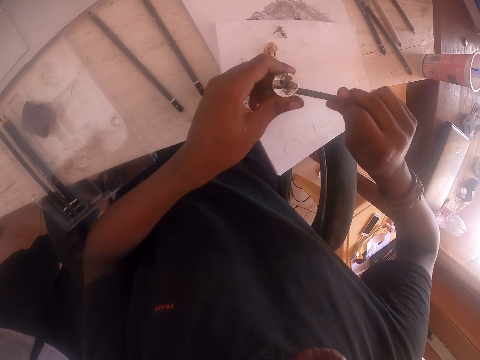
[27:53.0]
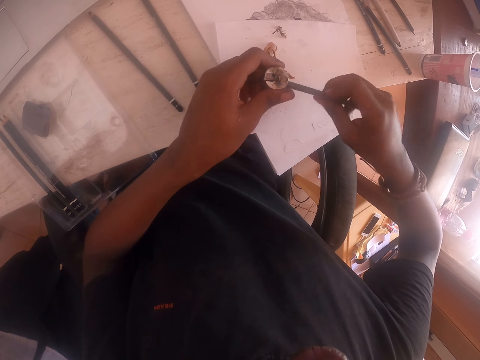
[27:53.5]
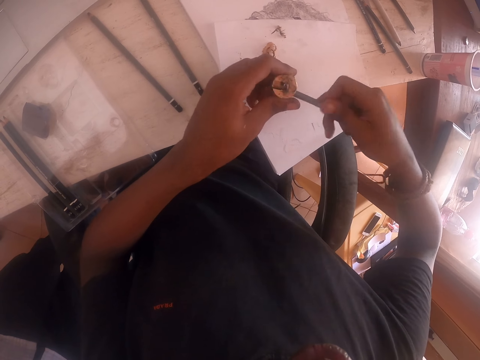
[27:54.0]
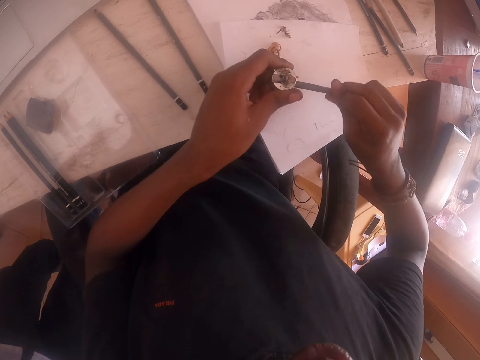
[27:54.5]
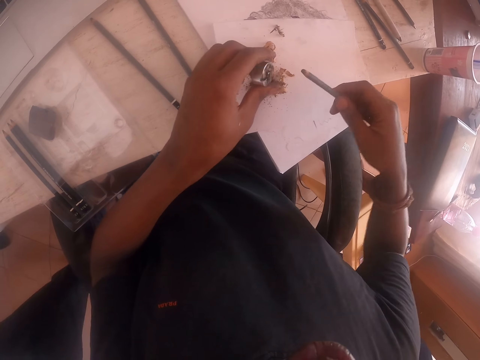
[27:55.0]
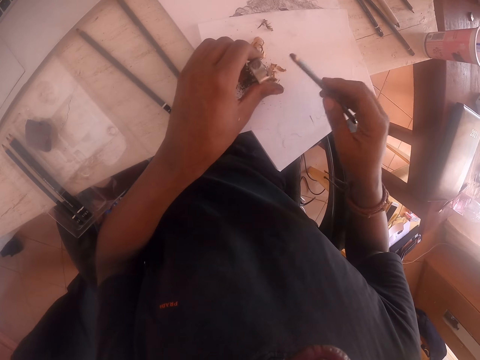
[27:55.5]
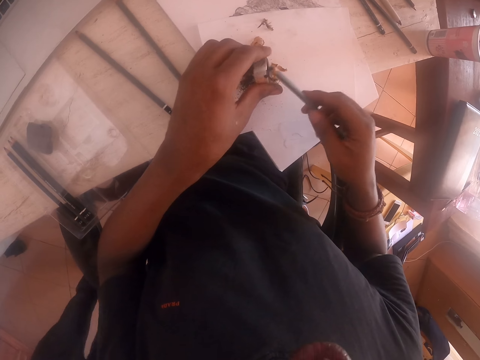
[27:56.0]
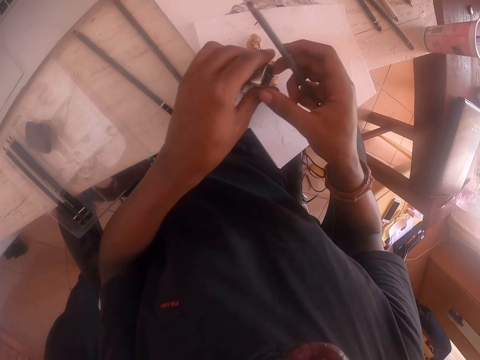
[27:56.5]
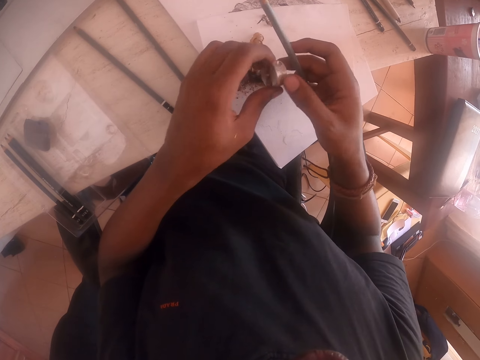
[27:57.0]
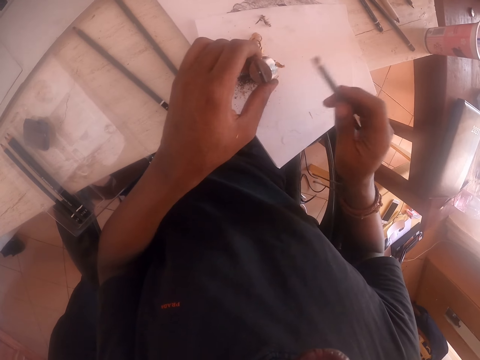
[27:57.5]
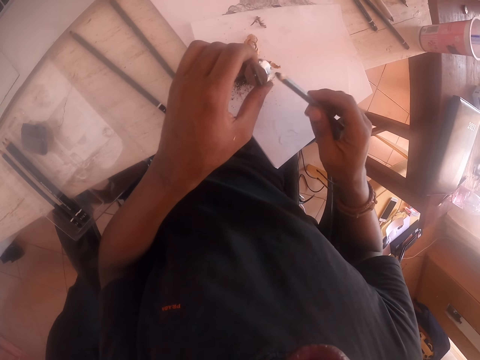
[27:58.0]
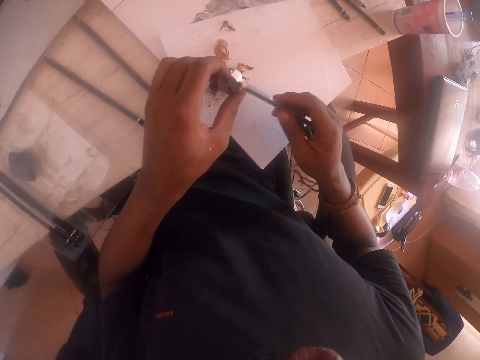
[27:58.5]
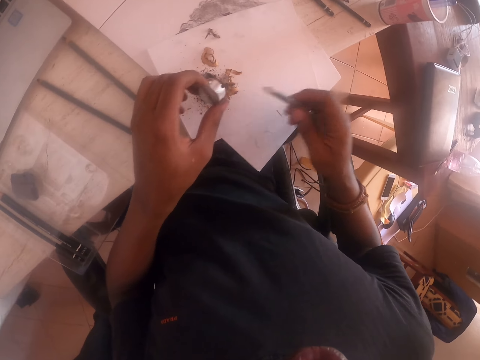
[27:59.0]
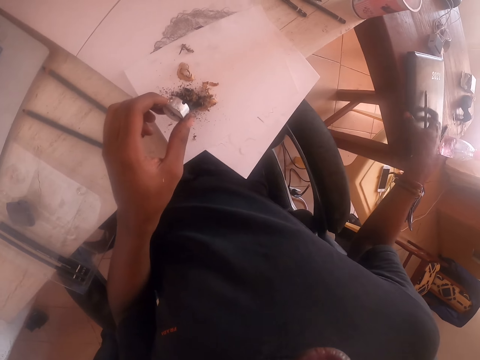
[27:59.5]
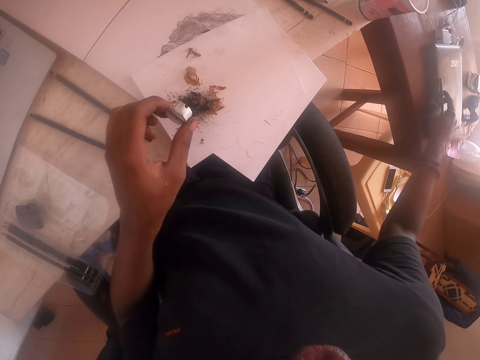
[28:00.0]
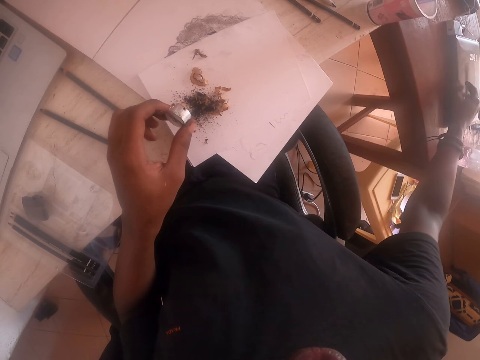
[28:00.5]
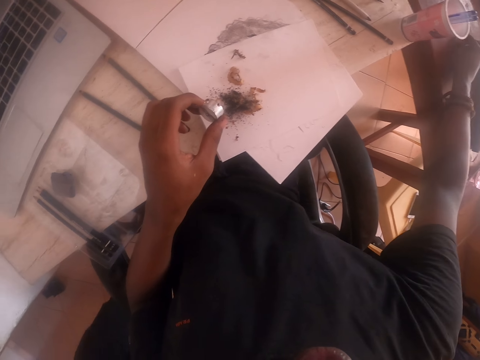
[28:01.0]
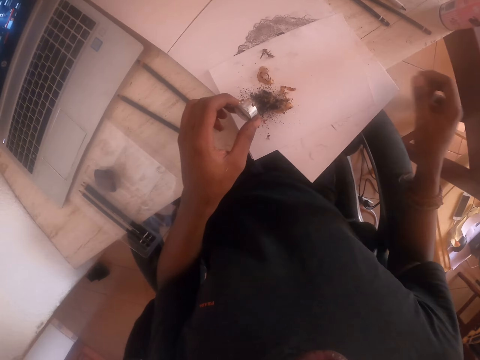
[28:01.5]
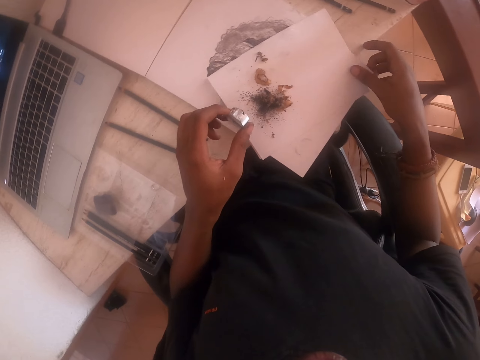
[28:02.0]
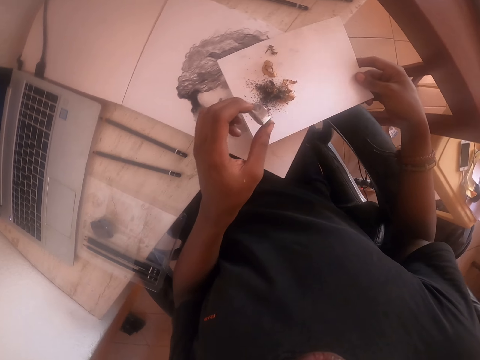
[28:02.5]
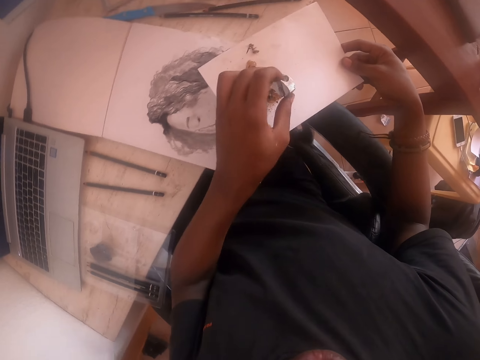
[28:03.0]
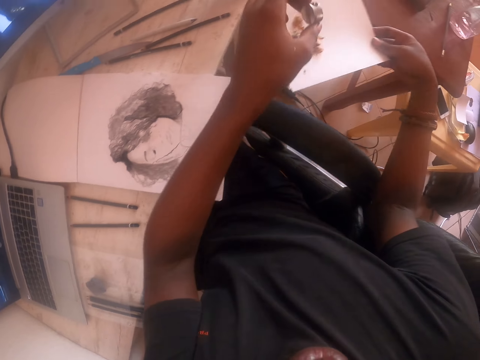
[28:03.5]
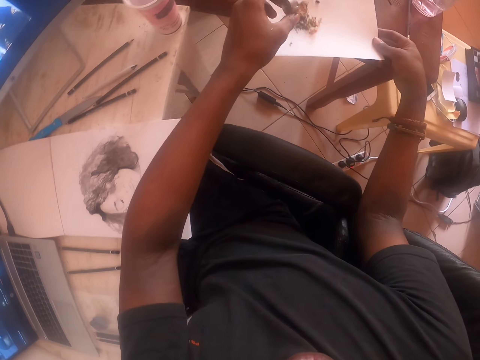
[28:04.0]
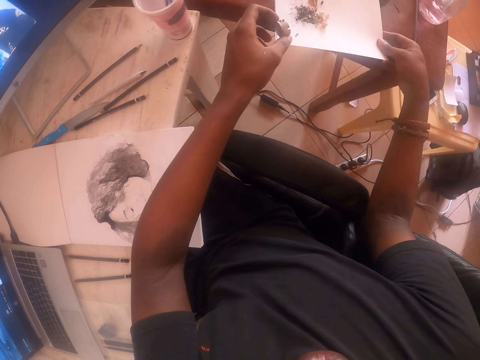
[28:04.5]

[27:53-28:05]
The camera wearer stops sharpening. They hit the sharpener with the pencil. They turn the sharpener. They knock the sharpener using the pencil. They move the right hand with the pencil. They push the book on the table. They put the pencil on the table. They pick up the paper with ash from the table.

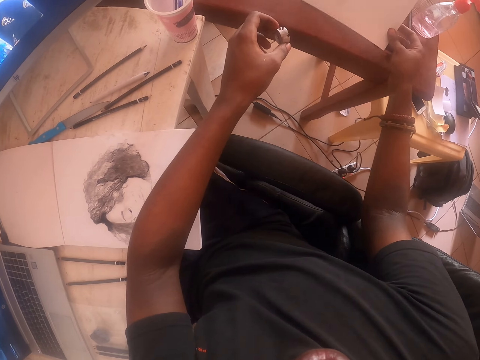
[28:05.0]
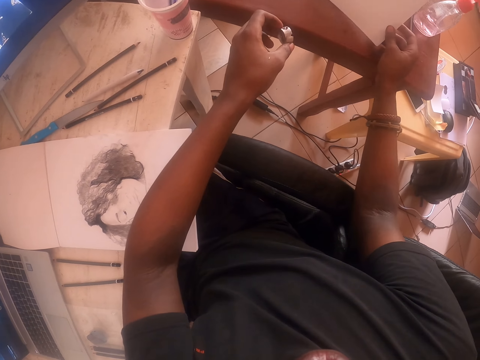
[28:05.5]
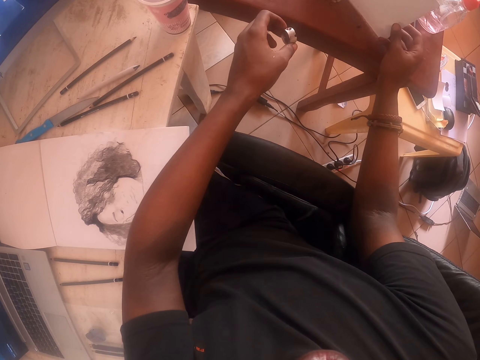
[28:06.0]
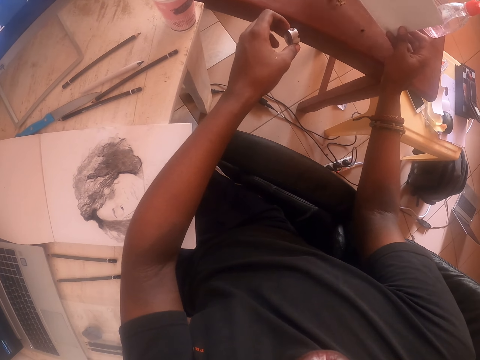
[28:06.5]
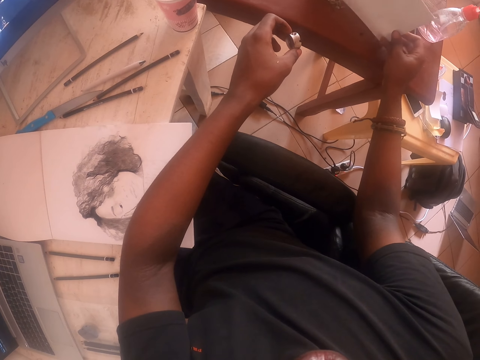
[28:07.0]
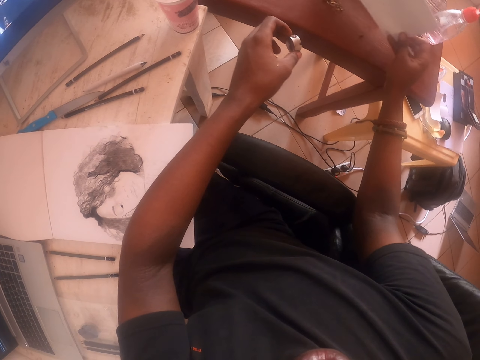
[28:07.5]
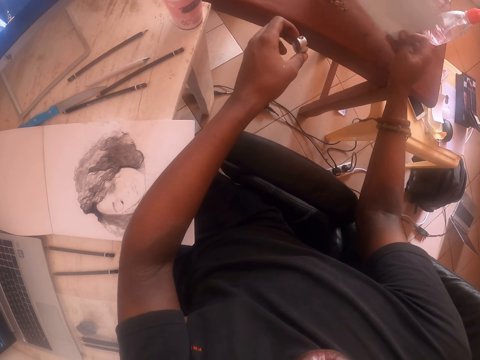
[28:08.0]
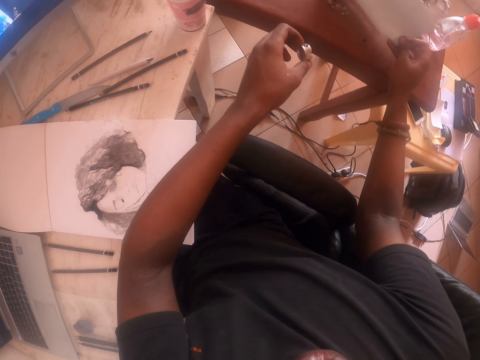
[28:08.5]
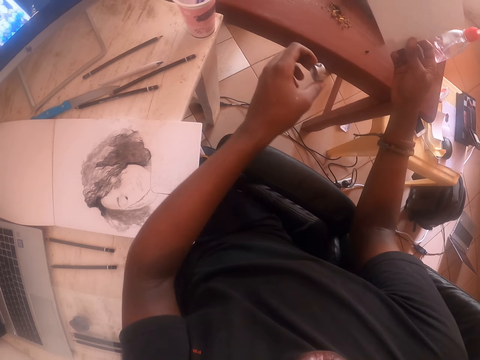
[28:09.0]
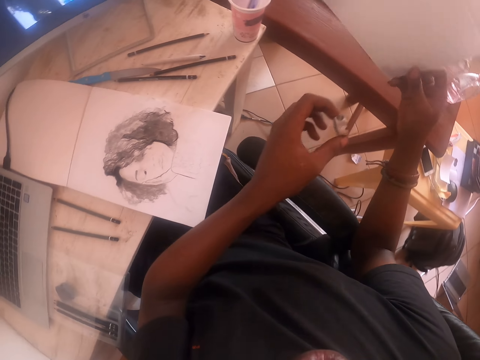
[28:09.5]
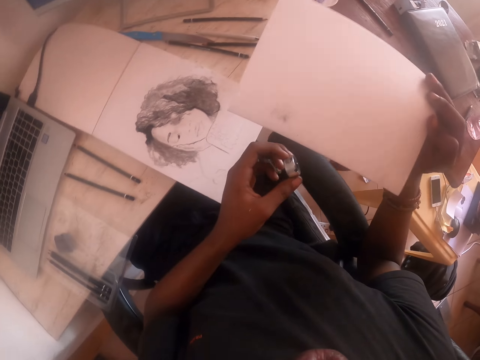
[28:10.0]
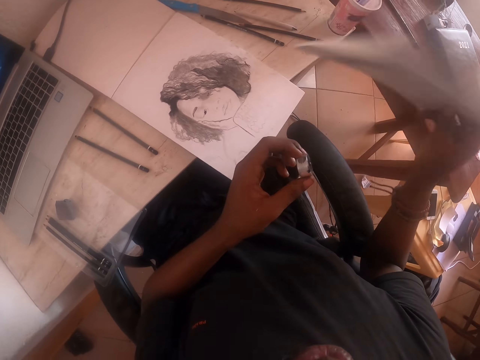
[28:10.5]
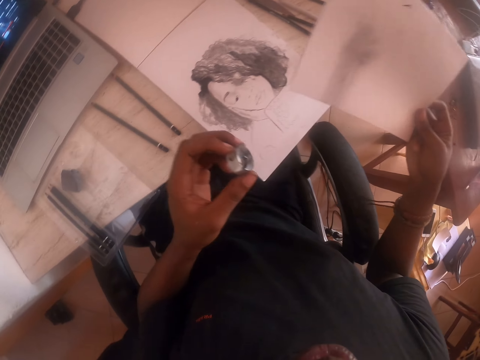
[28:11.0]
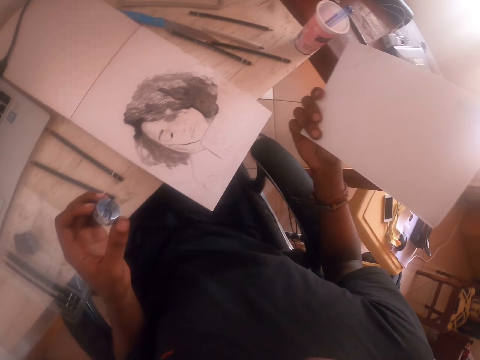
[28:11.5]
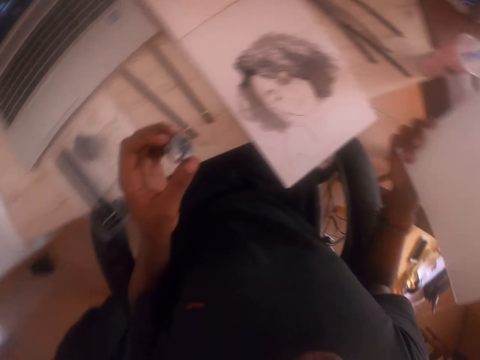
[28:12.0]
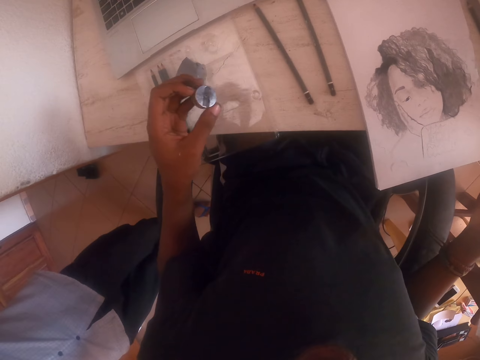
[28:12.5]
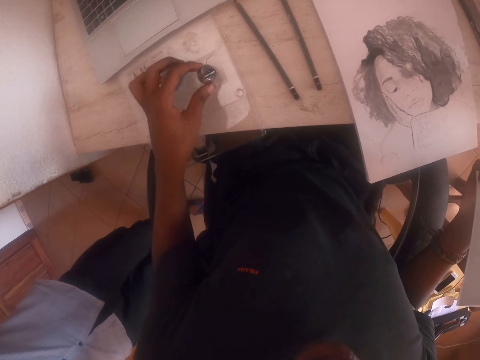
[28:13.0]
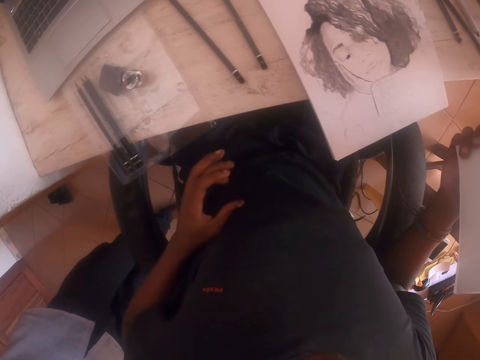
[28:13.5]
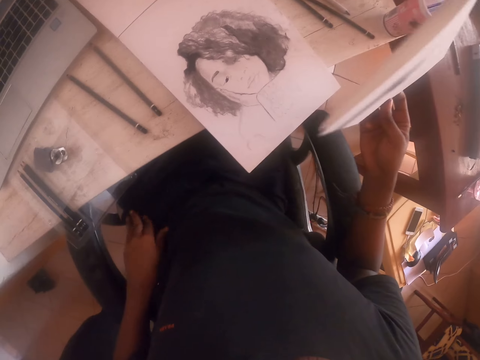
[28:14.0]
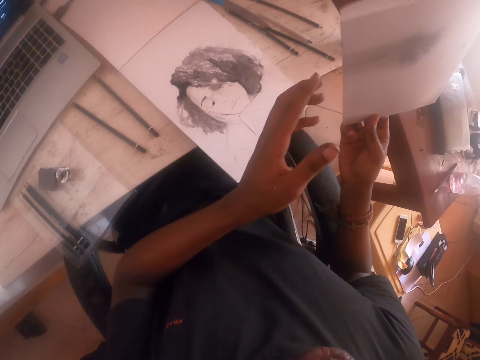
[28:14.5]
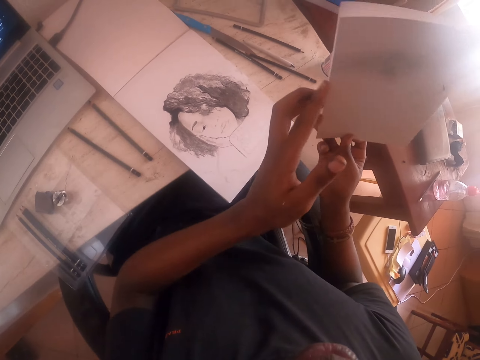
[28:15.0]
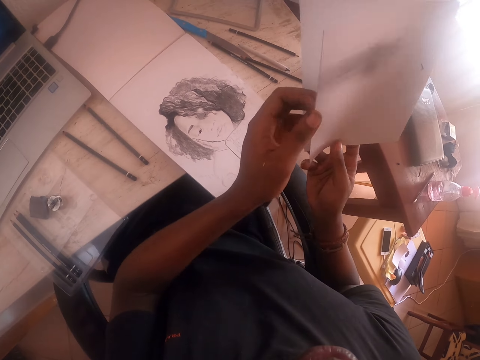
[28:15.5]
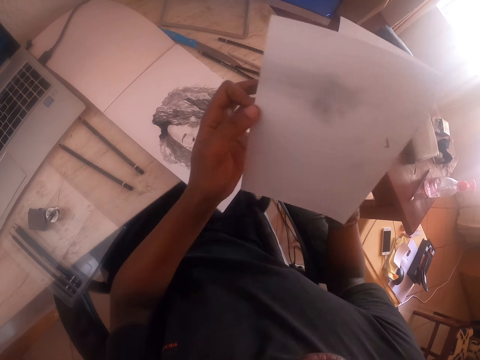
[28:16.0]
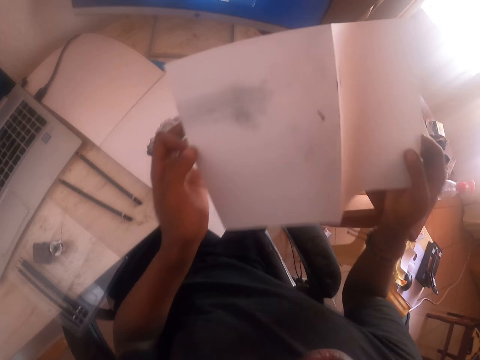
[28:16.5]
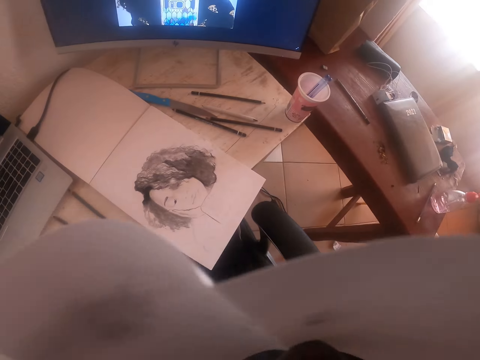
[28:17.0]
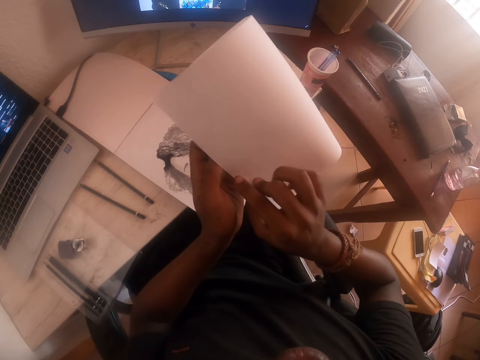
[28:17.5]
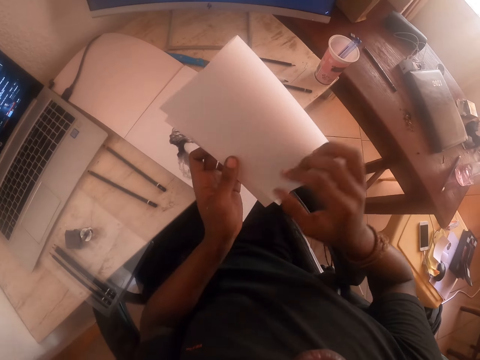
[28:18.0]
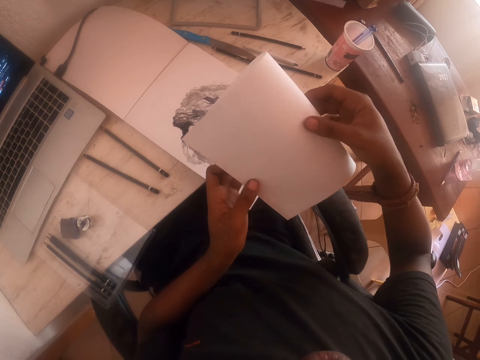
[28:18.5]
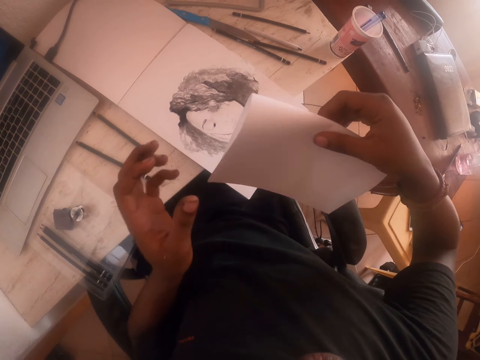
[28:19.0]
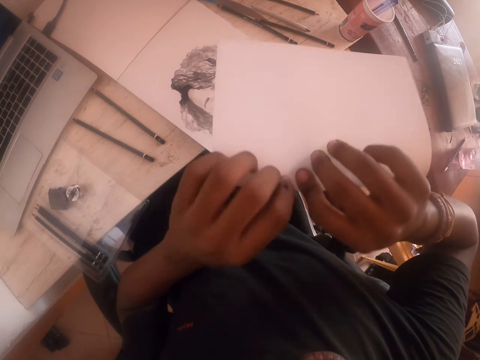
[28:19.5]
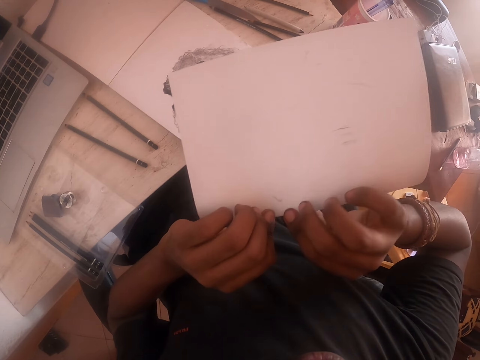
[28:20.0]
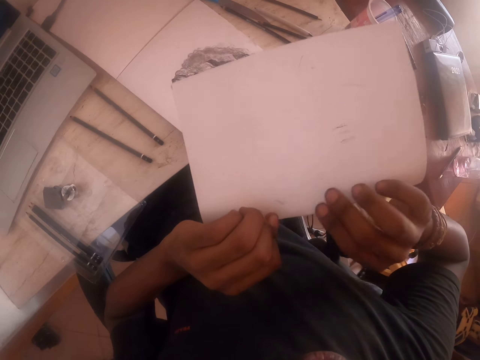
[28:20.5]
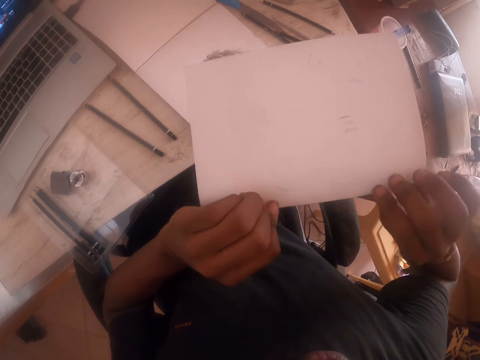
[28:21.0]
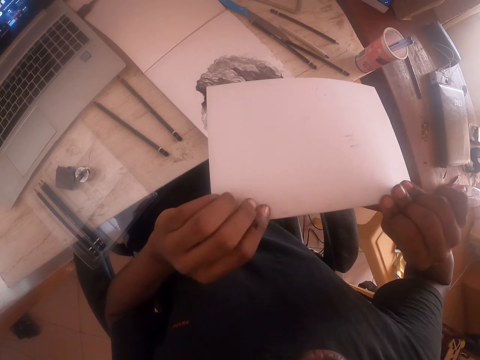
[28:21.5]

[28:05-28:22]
The camera wearer pours the ash on the table. He knocks a paper on the table. He stares at the paper in his hand. He turns the paper. He puts the sharpener on the table. He turns over the paper in his hands. He smoothens the paper.
